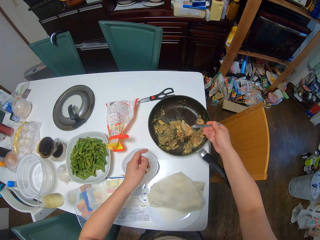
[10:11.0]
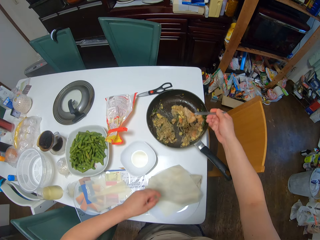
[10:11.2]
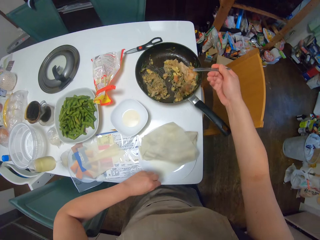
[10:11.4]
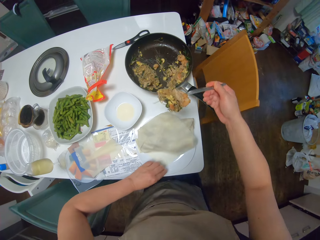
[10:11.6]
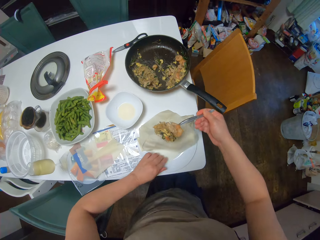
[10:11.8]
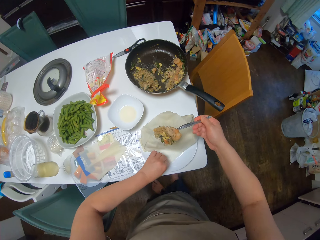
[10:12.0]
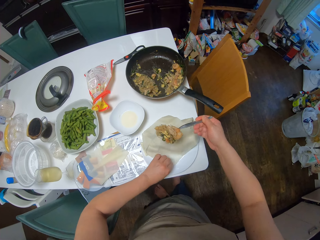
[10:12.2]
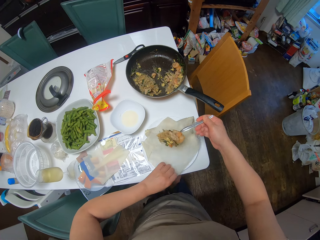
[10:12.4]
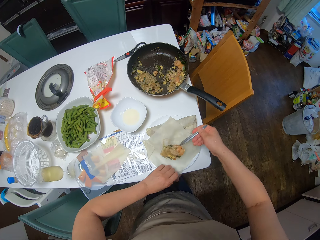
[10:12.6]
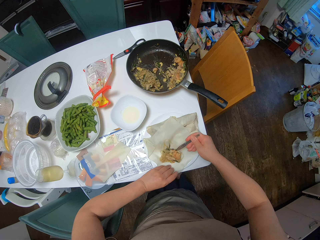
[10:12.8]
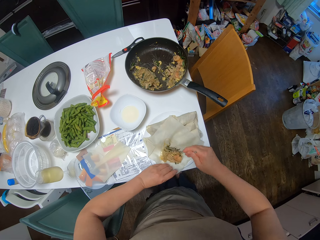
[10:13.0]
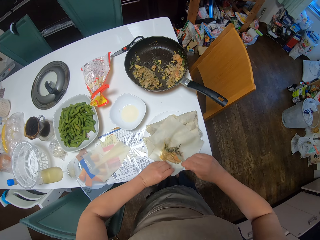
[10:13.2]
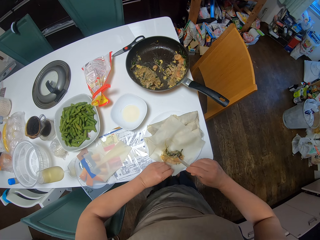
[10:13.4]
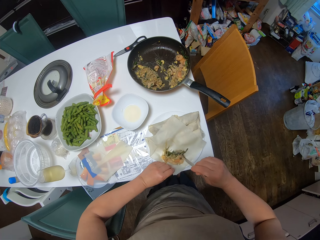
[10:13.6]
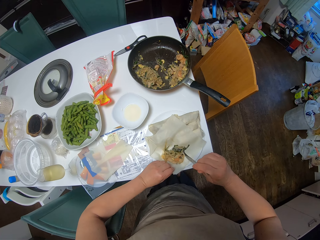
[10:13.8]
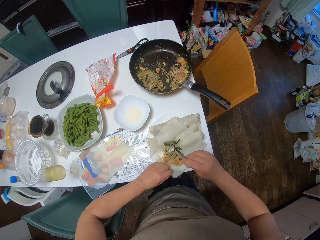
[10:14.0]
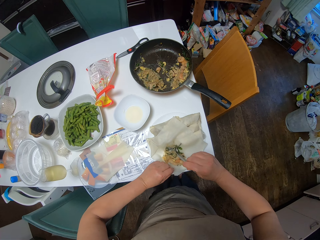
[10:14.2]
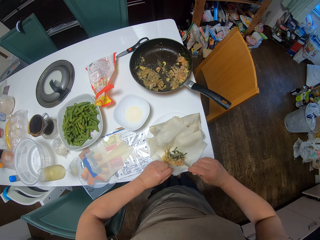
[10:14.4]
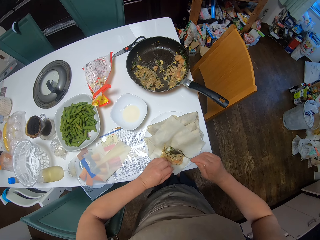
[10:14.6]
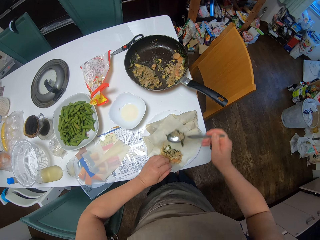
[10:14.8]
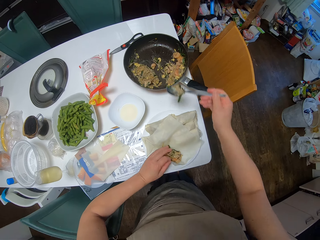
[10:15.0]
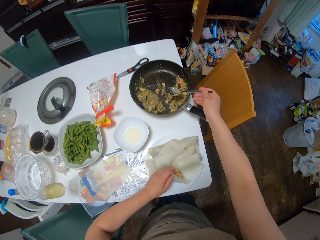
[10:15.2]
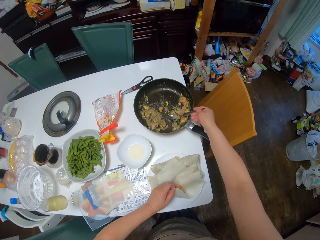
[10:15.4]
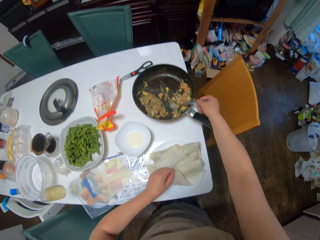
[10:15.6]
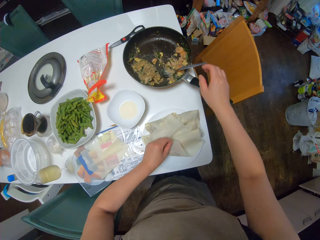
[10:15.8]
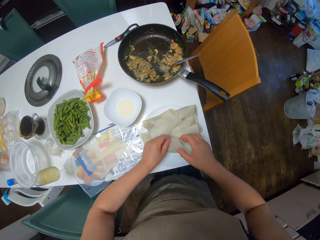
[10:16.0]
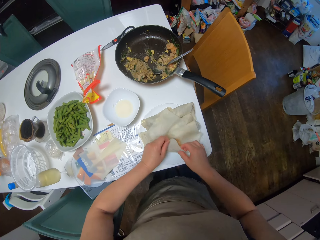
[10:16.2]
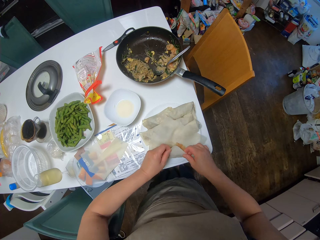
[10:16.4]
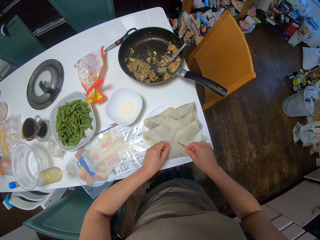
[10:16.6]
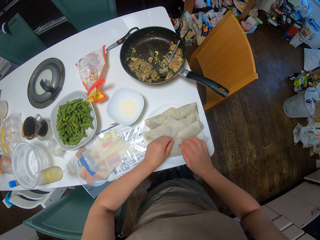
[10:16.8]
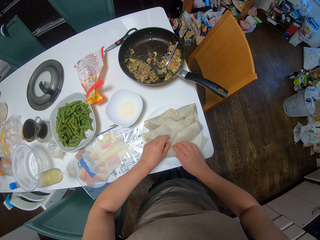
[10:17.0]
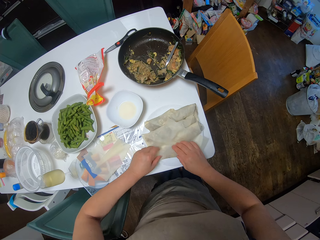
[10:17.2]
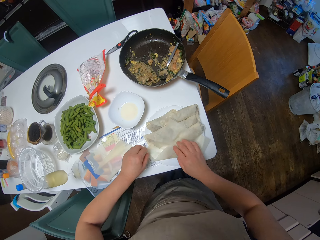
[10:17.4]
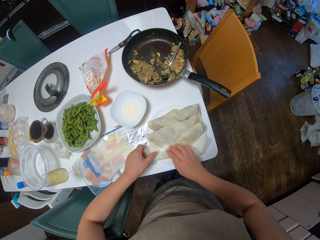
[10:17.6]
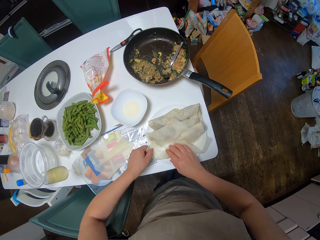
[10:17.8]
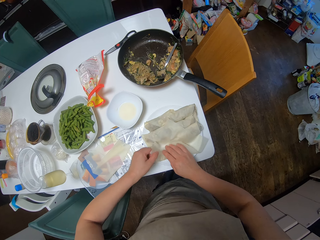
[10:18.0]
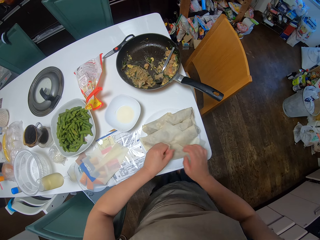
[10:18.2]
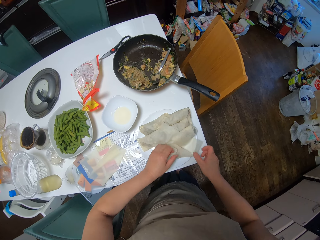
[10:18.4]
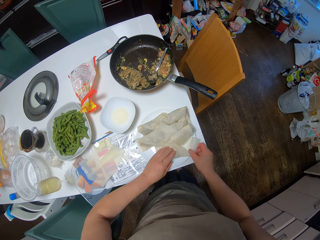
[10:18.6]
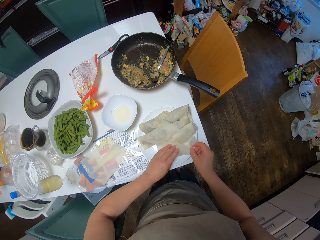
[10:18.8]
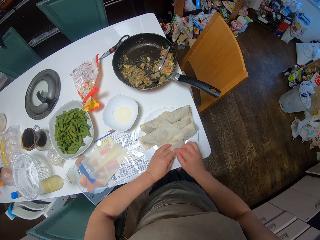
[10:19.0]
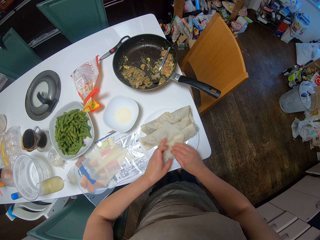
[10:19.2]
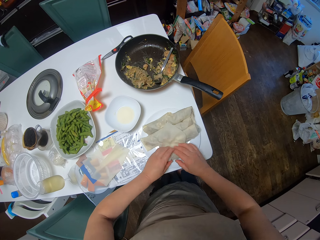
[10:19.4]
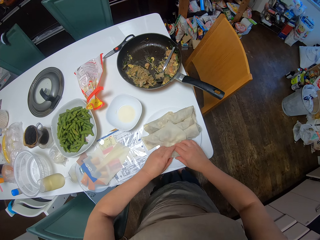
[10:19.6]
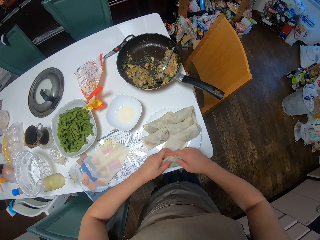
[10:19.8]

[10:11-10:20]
The camera wearer drops the filling on the sheet. She drops the spoon in the frying pan. She folds the sheet.

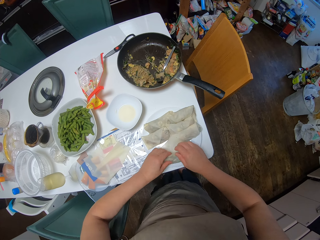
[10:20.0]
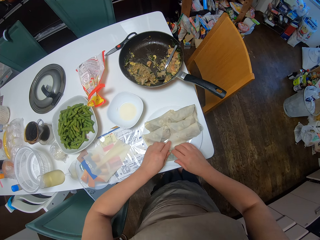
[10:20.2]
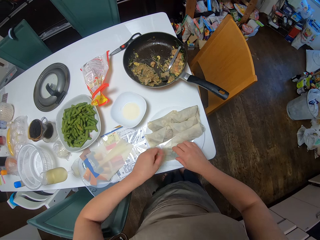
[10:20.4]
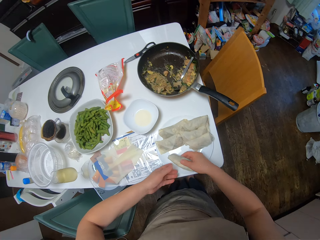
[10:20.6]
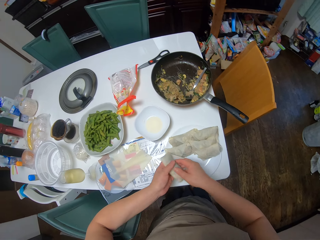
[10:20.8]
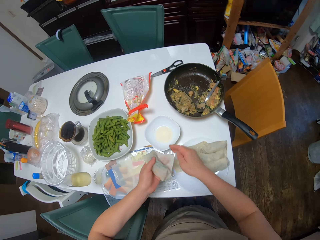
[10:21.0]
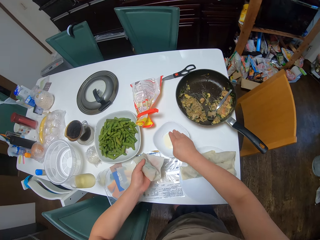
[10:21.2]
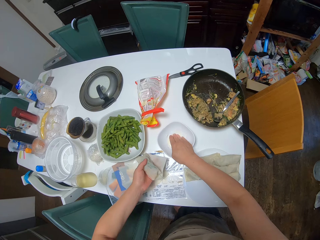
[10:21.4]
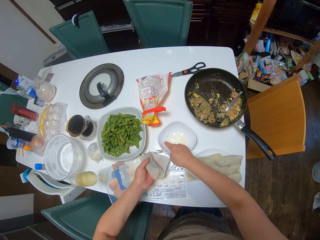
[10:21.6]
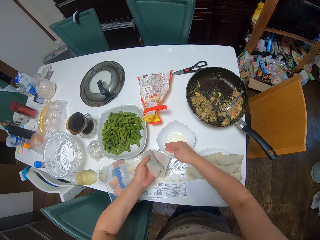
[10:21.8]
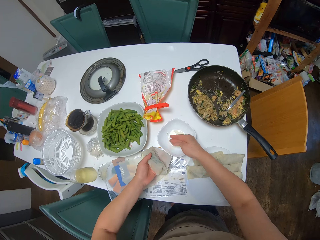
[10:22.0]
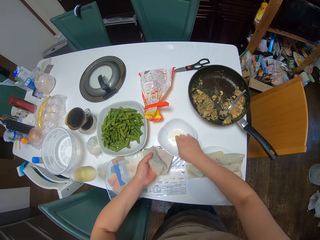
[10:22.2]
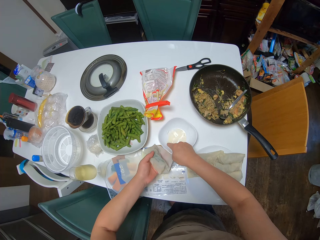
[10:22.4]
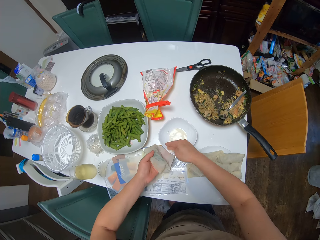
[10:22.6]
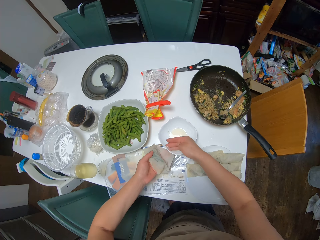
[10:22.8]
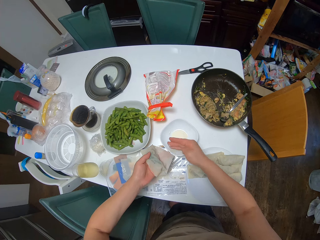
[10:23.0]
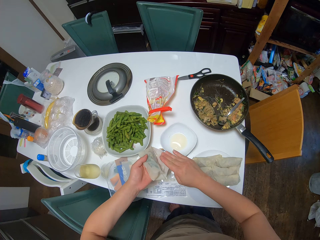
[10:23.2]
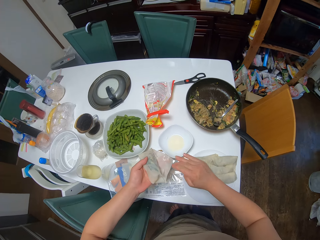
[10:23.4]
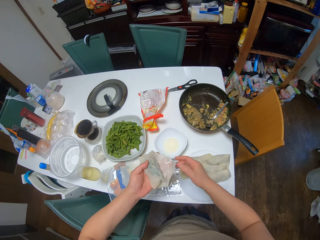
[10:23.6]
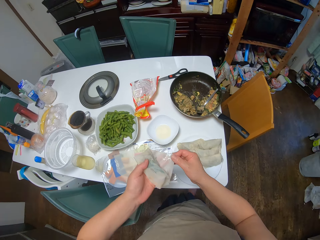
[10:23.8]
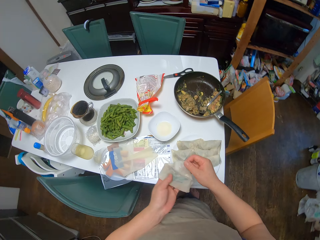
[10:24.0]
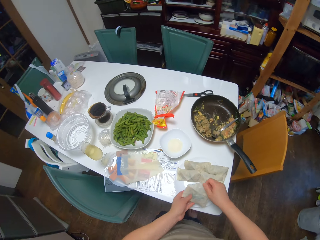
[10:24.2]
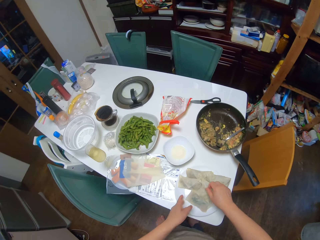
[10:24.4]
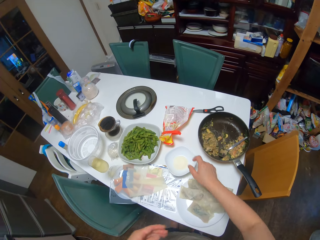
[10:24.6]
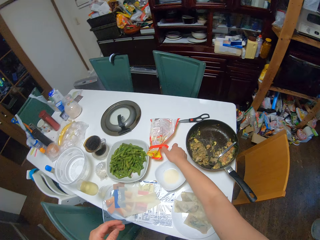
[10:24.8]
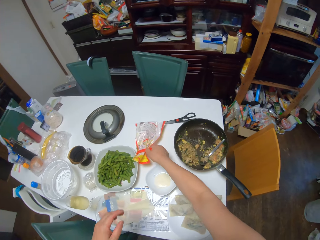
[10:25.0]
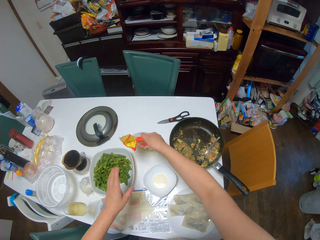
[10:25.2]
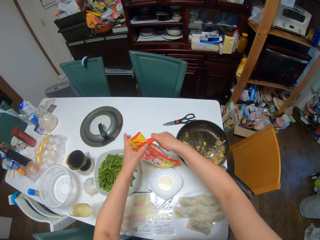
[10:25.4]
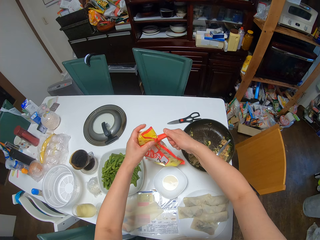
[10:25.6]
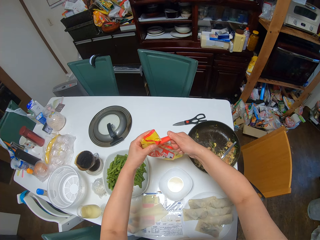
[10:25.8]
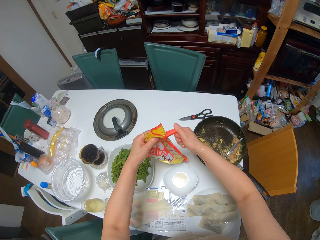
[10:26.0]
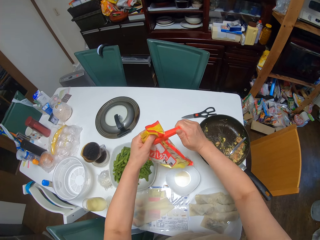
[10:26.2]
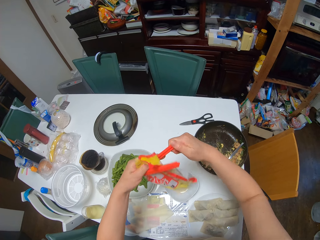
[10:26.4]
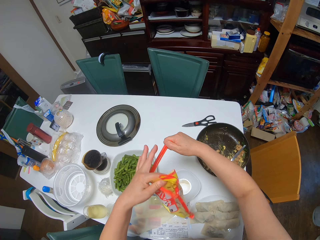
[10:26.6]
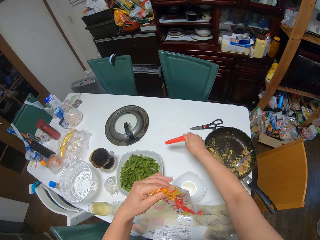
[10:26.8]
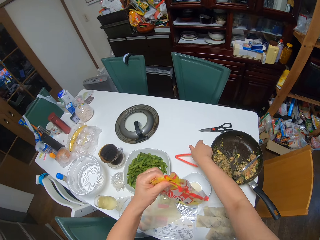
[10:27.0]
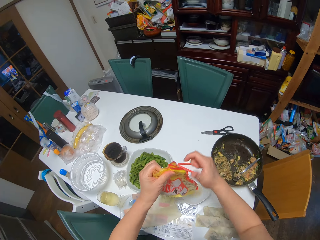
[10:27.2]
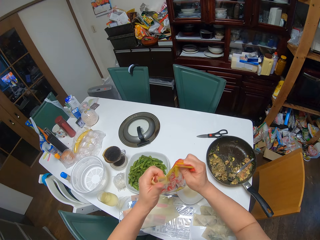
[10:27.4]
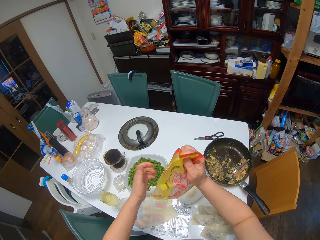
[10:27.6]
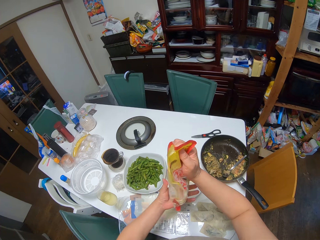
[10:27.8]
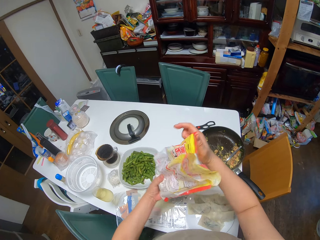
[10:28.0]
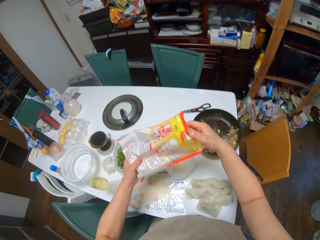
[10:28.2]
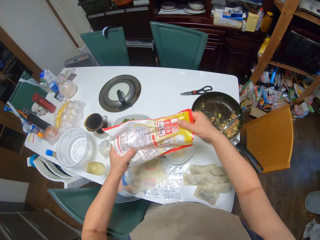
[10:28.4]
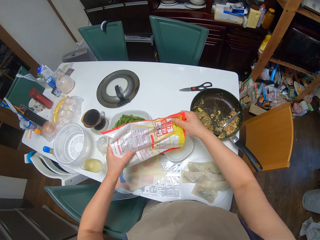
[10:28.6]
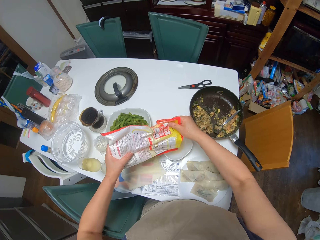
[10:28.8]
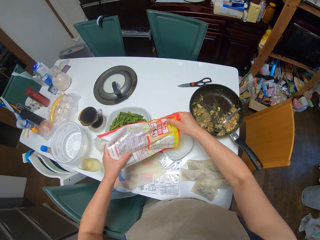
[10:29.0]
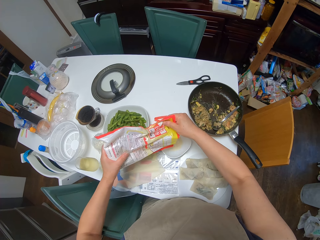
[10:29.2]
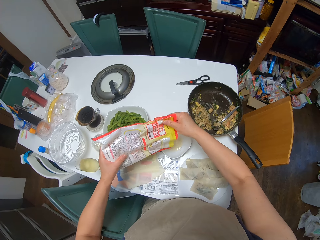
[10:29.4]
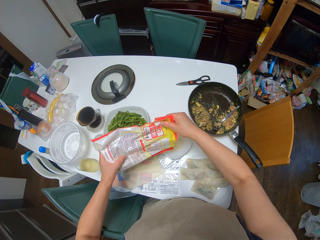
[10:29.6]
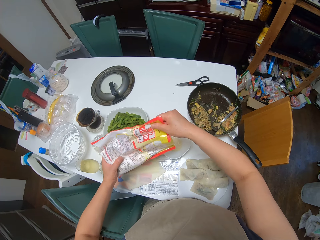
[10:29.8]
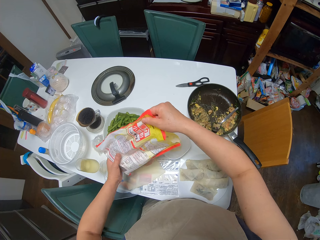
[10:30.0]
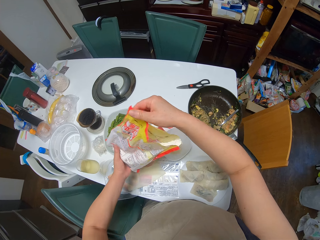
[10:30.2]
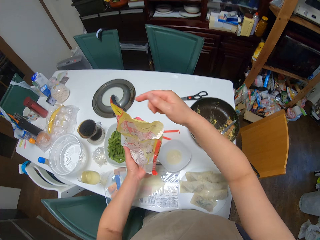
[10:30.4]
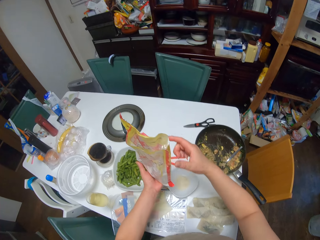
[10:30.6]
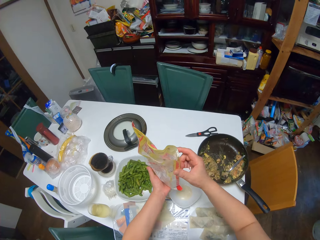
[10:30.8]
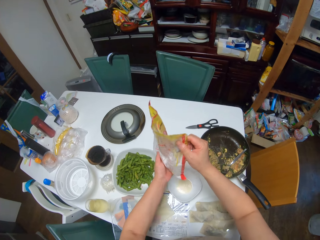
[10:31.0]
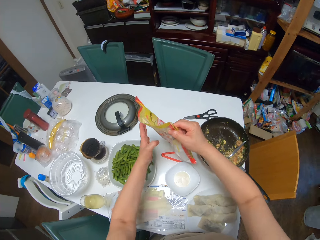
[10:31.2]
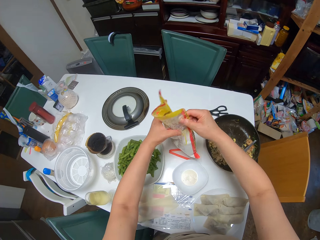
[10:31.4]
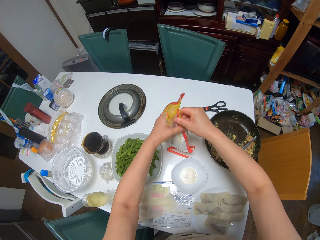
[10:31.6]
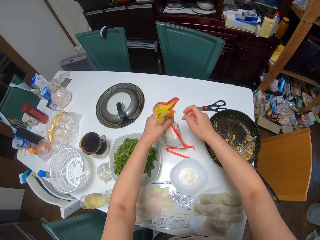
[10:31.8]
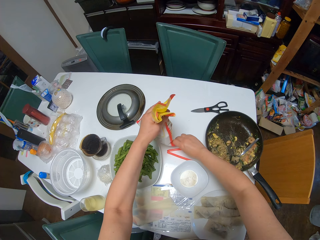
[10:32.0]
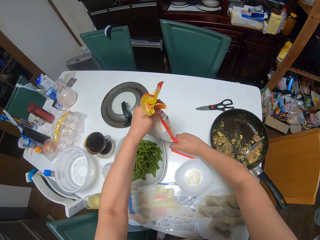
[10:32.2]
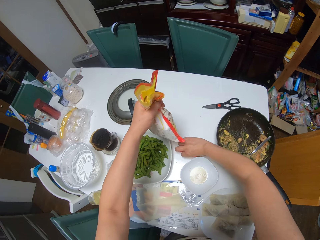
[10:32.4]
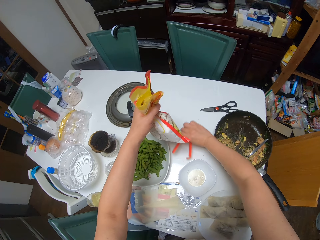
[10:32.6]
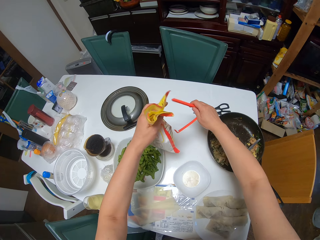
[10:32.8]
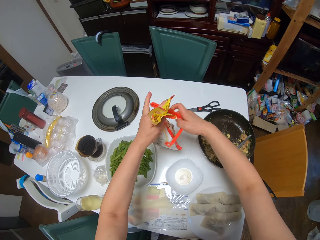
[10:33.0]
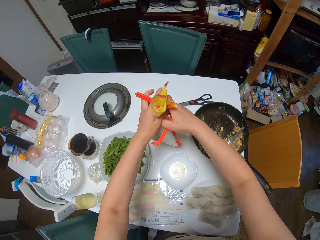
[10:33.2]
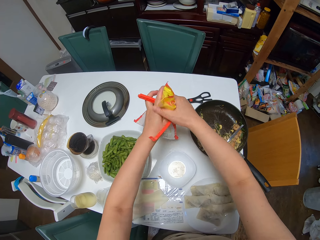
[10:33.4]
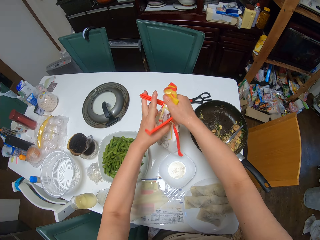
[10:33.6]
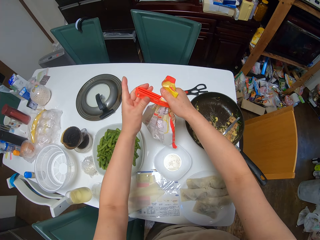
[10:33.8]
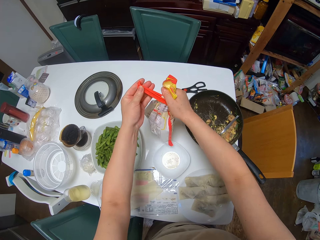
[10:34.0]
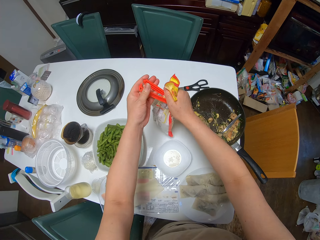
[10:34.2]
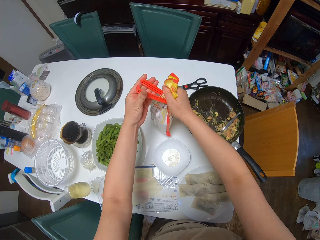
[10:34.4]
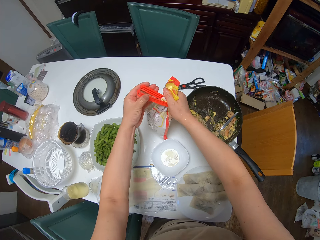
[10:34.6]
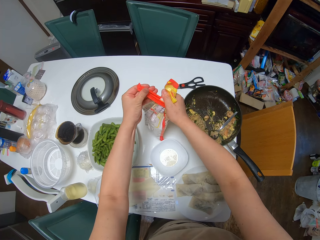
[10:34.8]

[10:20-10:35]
The camera wearer picks the spring roll from the plate with her right hand. She passes the spring roll to her left hand and dips her right hand in the plate of flour mix. She adds oil to the dough. She rubs the flour mix on the sheet and drops the spring roll on the plate. She picks a bag of flour from the table with her right hand, opens the pack of flour, and drops the lock on the table. She pours some flour in the plate of flour mix. She closes the pack of flour. She picks the lock from the table with her right hand and closes the pack of flour.
